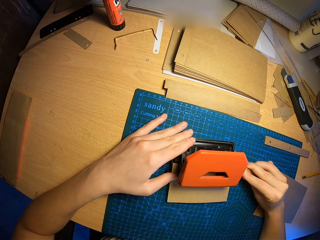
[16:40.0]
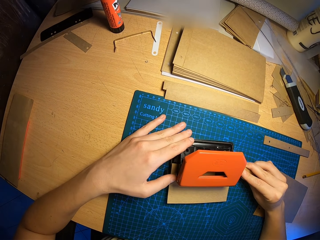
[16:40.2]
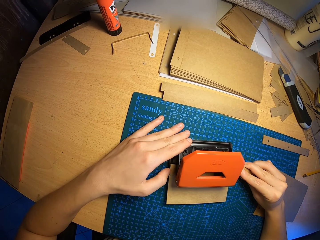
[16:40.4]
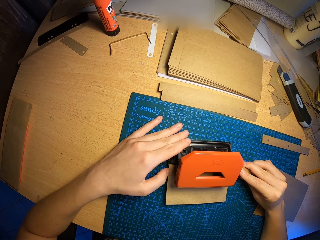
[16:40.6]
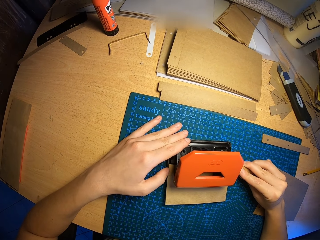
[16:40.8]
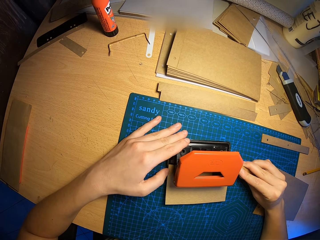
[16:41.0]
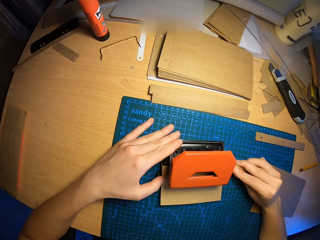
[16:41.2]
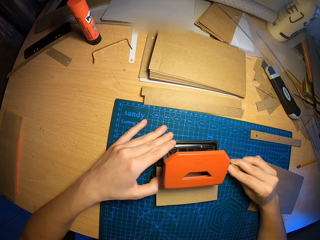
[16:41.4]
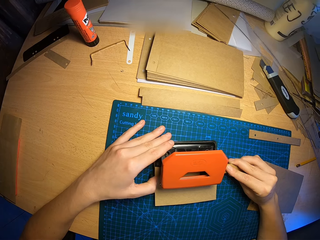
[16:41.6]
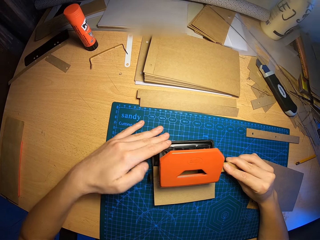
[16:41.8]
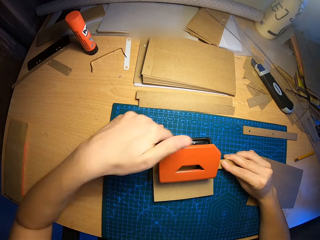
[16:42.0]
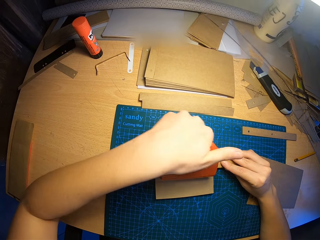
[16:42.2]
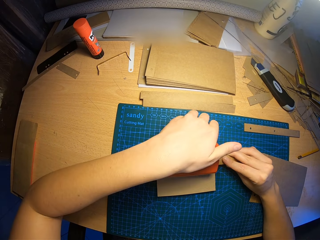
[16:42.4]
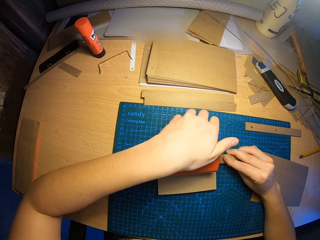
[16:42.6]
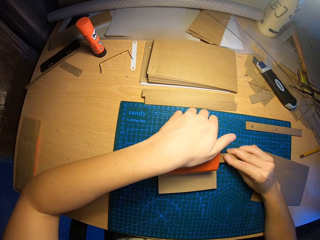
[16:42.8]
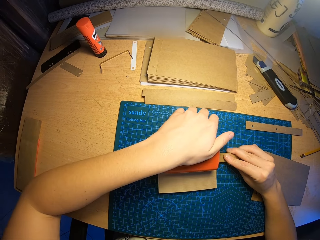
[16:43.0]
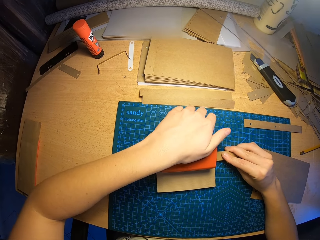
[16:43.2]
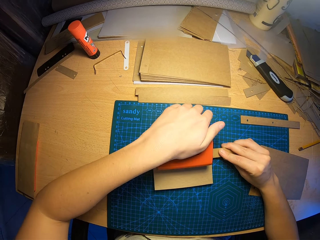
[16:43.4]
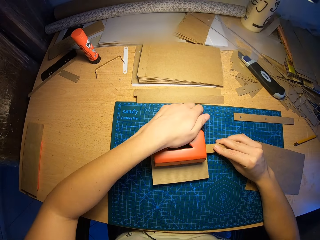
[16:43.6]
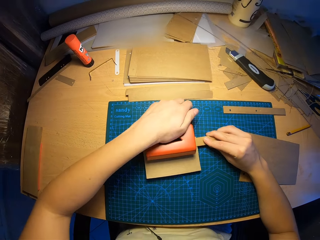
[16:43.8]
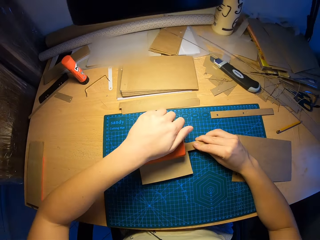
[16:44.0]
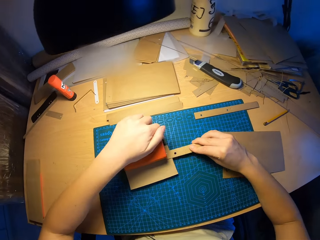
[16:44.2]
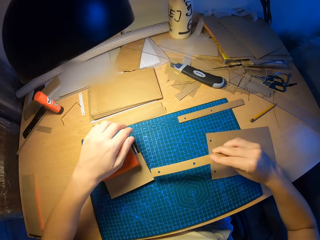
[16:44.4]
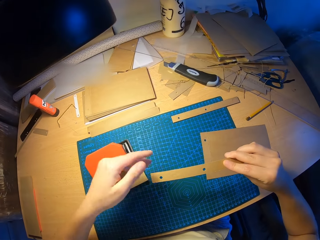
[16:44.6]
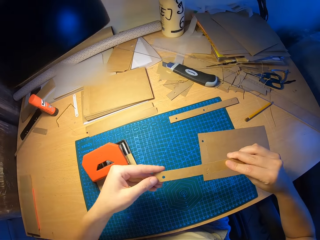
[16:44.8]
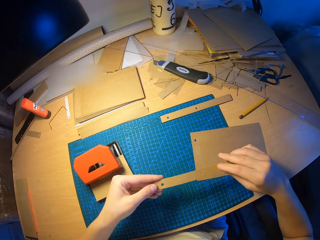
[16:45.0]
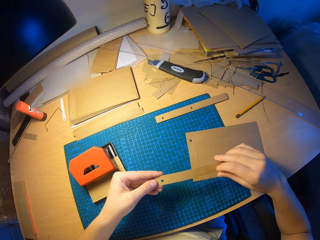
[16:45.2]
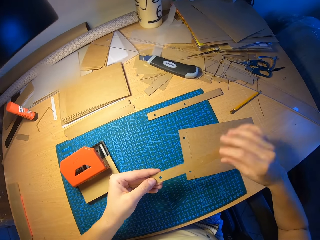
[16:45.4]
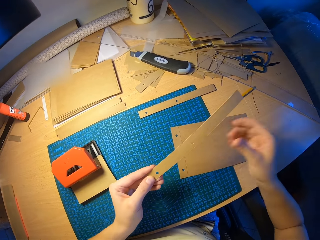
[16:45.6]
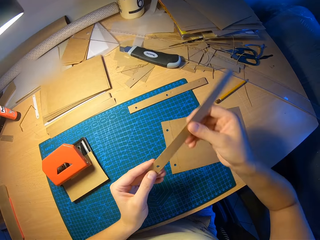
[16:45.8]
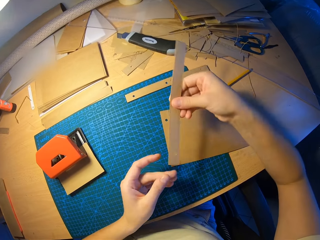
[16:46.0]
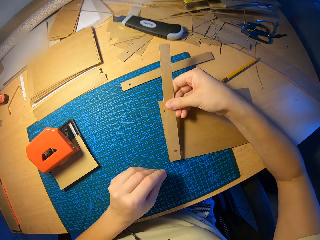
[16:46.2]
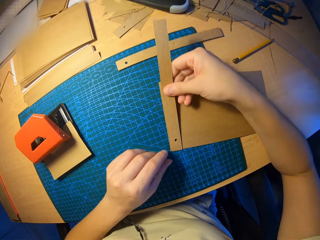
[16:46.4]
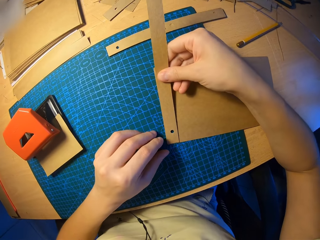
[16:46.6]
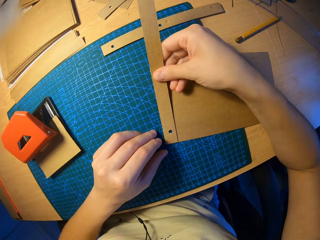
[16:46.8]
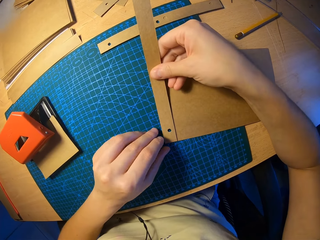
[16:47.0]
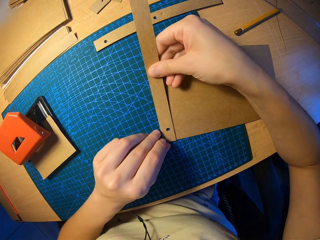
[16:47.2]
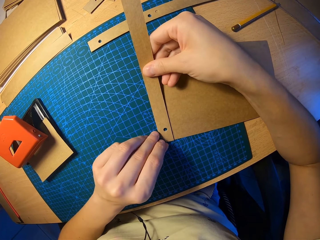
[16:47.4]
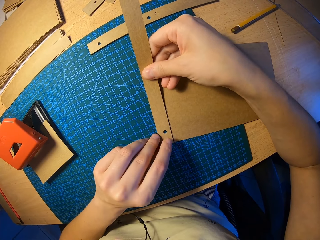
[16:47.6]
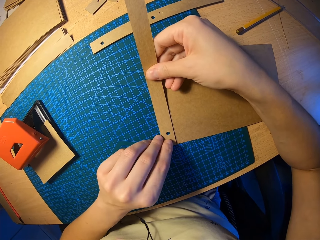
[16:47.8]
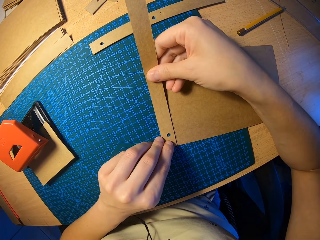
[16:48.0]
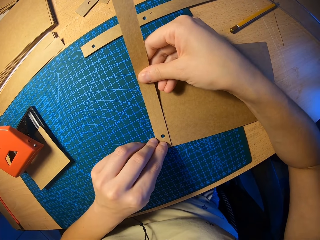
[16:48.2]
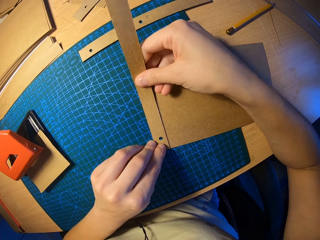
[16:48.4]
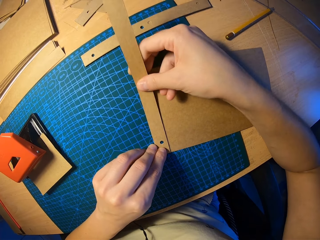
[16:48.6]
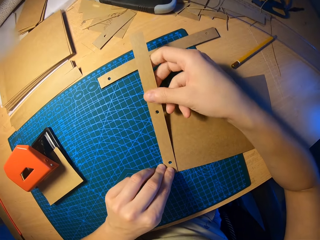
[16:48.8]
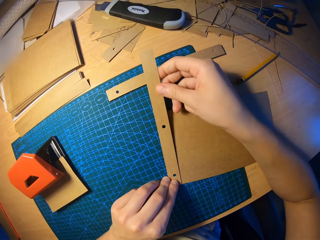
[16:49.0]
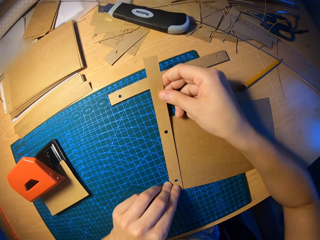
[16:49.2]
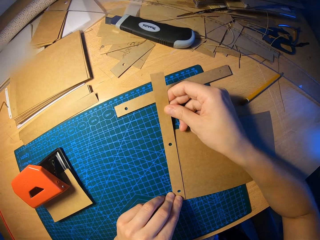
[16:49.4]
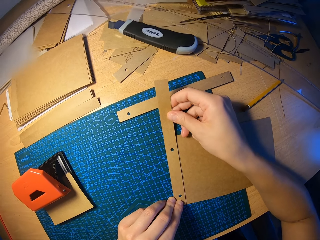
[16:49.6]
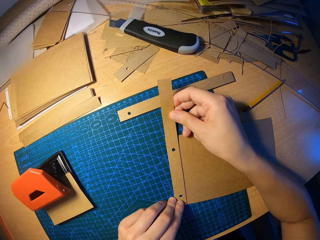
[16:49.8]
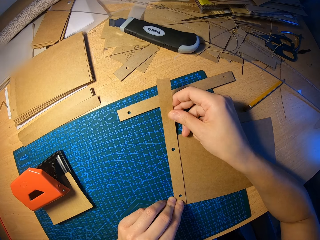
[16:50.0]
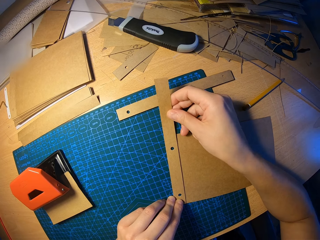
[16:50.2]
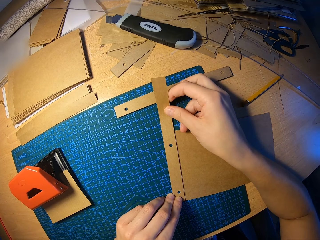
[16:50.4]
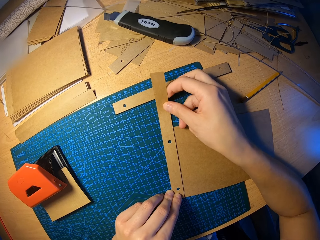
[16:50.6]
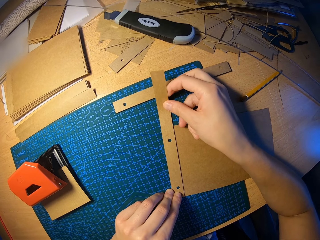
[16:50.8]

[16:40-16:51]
The camera wearer adjusts the card paper. He presses the hole puncher with his left hand. He punches the card paper. He takes out the punched cut pieces of craft paper with his right hand. He places the punched cut piece of craft paper on the punched craft paper with both hands. He measures the card paper on the other.

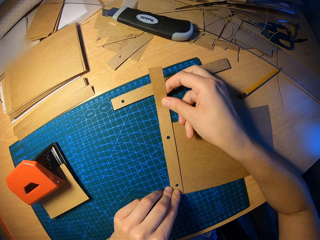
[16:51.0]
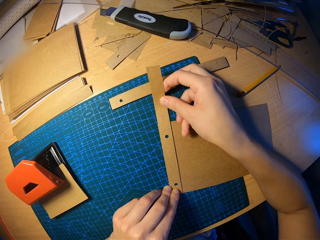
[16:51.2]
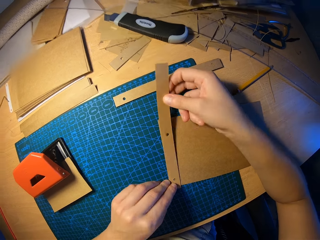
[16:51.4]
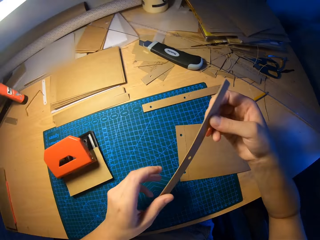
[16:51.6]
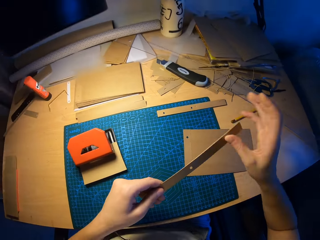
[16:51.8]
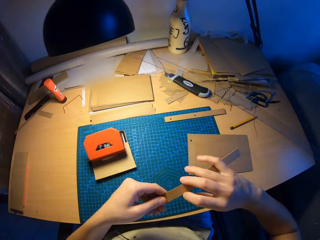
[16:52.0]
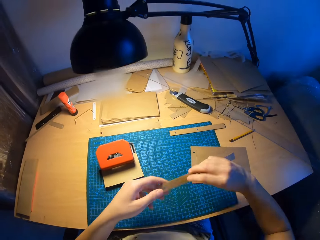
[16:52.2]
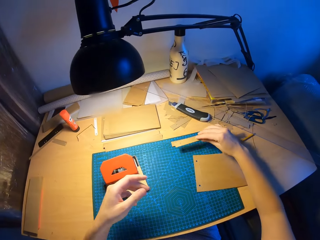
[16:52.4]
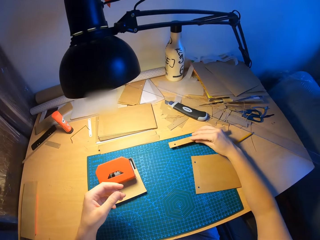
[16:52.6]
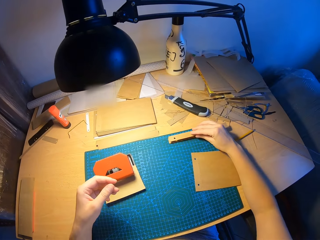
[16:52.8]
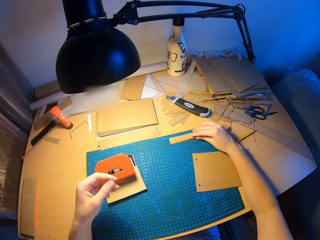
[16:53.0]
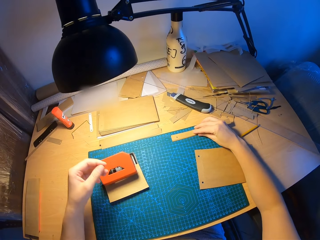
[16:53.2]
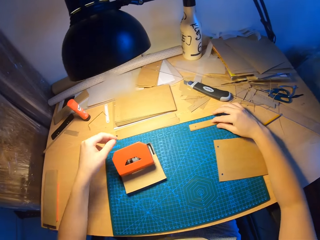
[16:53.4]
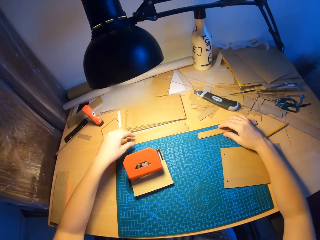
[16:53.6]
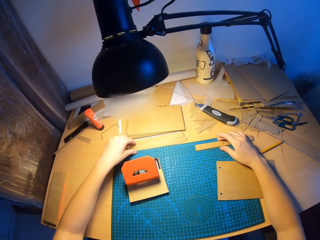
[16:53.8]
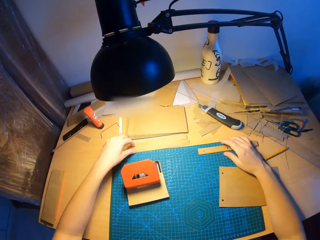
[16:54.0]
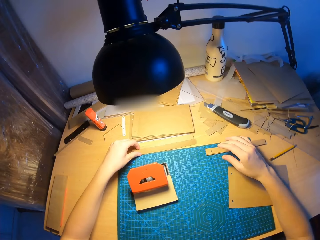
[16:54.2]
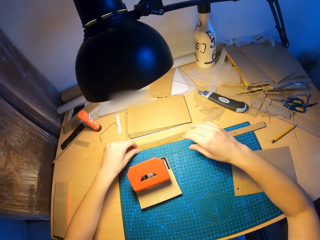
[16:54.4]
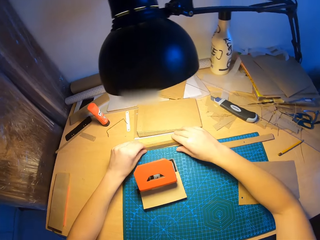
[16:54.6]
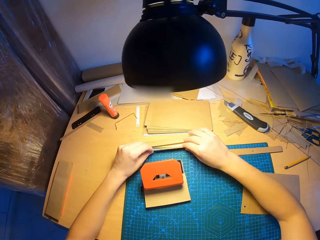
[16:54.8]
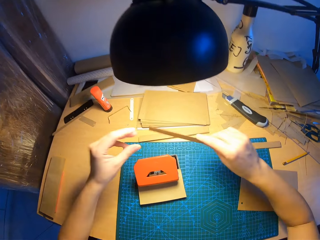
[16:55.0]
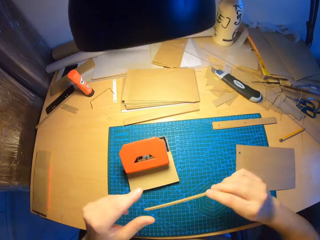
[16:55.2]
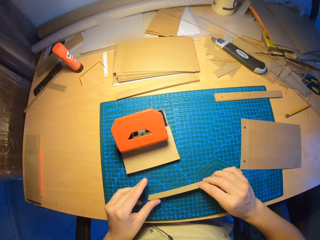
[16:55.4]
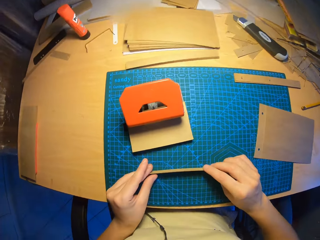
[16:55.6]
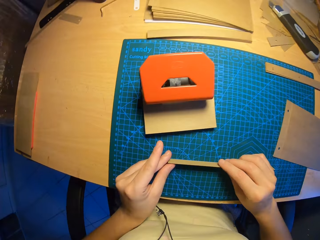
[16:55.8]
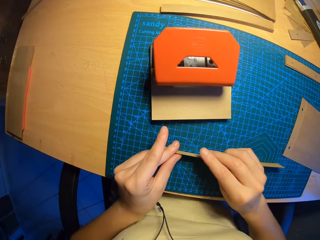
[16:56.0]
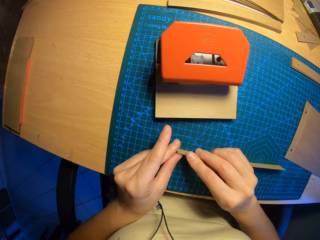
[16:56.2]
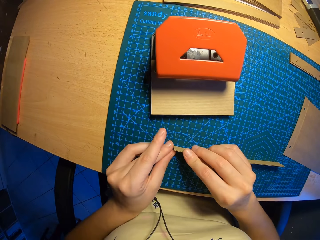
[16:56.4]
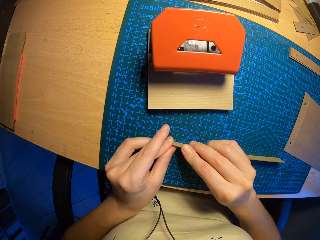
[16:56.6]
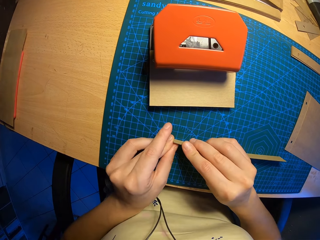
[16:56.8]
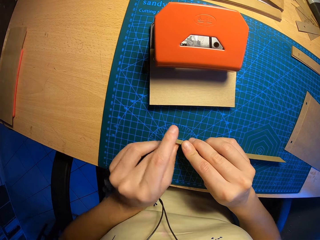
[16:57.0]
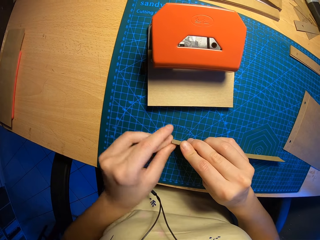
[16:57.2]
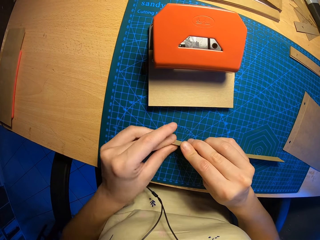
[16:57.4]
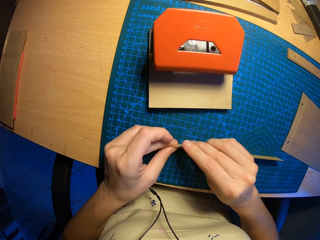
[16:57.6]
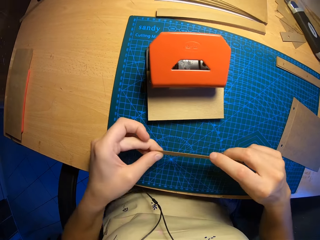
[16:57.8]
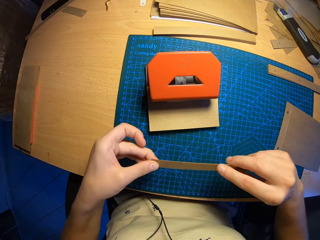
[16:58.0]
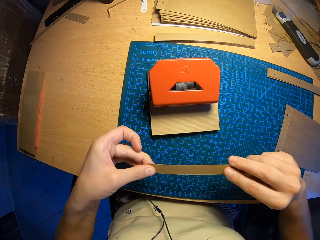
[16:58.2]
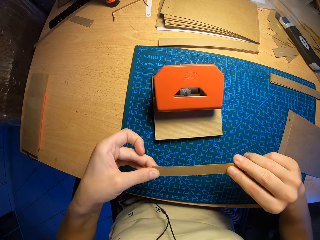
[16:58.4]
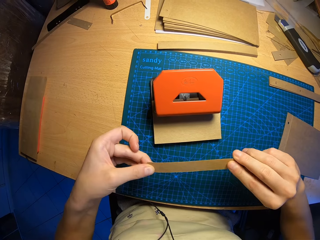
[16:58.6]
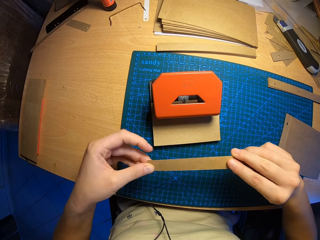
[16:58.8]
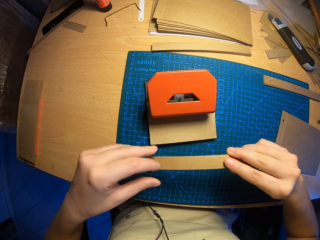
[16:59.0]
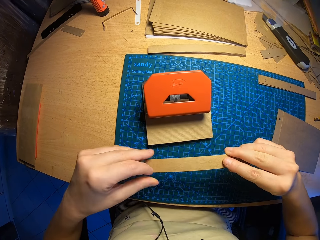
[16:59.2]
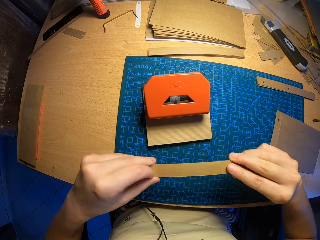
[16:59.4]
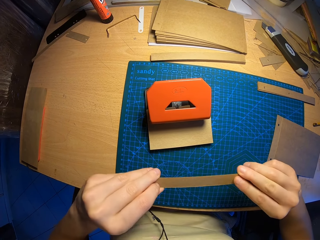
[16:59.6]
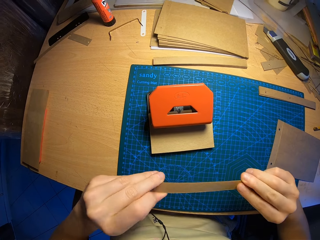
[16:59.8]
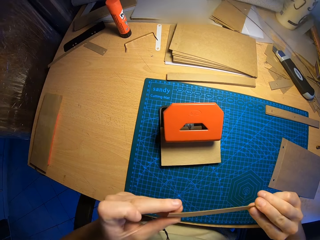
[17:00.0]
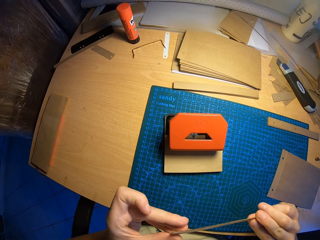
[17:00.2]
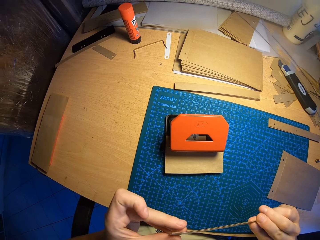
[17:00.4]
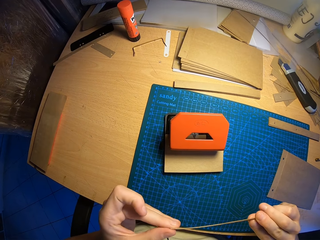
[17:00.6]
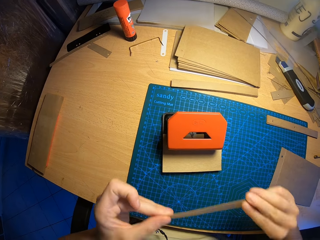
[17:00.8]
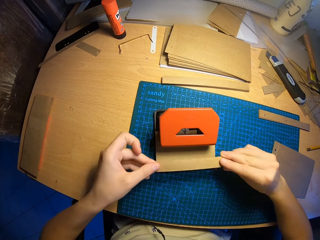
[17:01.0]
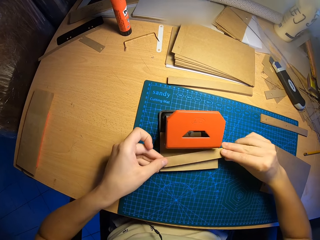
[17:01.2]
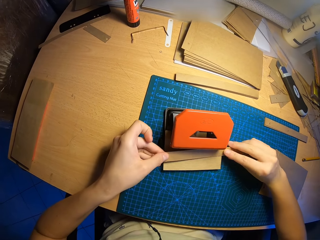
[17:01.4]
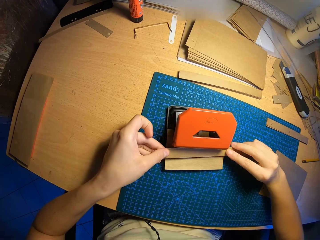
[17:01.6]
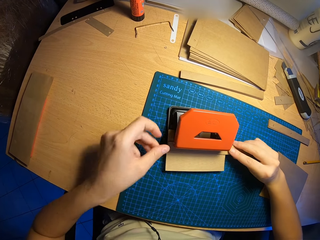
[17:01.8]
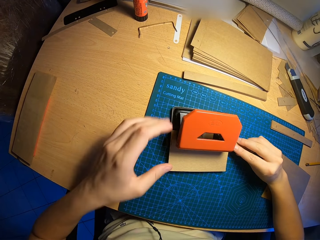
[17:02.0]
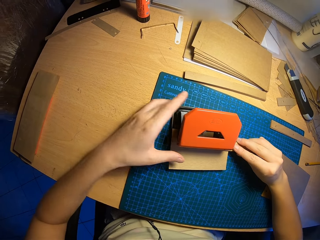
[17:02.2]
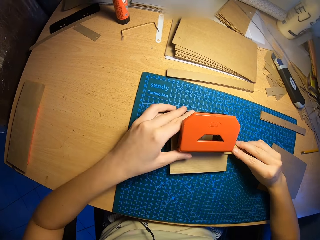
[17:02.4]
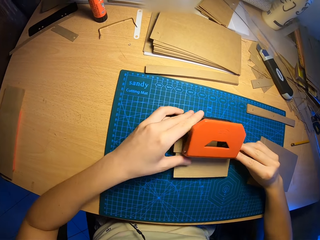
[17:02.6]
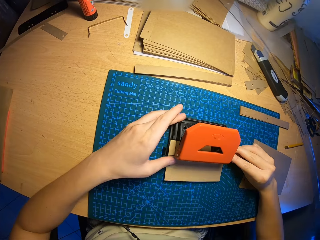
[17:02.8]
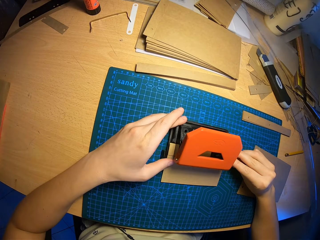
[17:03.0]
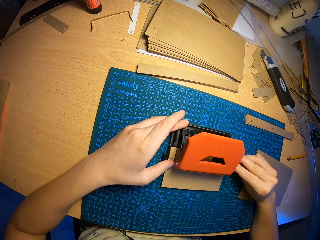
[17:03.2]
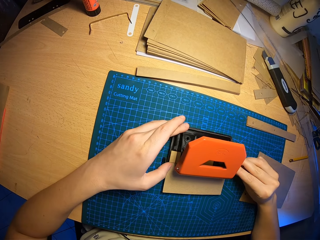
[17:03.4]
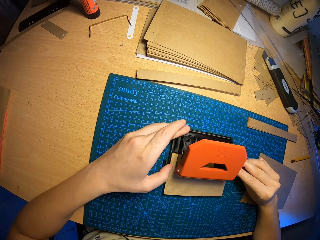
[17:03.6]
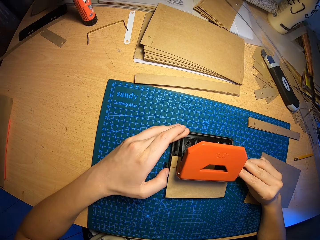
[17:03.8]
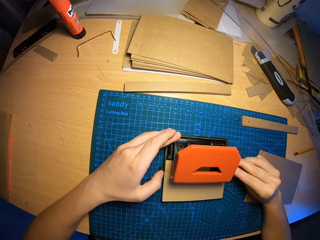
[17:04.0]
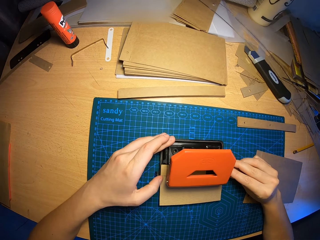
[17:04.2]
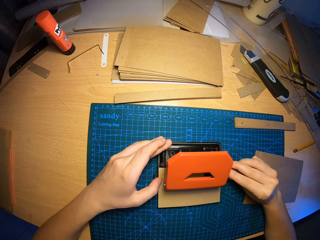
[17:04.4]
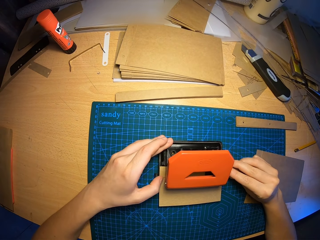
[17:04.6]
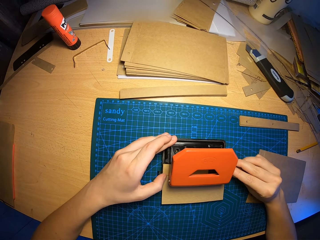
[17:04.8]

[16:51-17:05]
The camera wearer drops the punched cut piece of craft paper on the table with his right hand. He touches the card paper with the left hand. He picks up cut pieces of craft paper from the table with both hands. He arranges the cut pieces of craft paper on the table with both hands. He puts the cut pieces of craft paper into the hole puncher. He moves the hole puncher on the table with his left hand. He adjusts the cut pieces of craft paper in the hole puncher with both hands.
